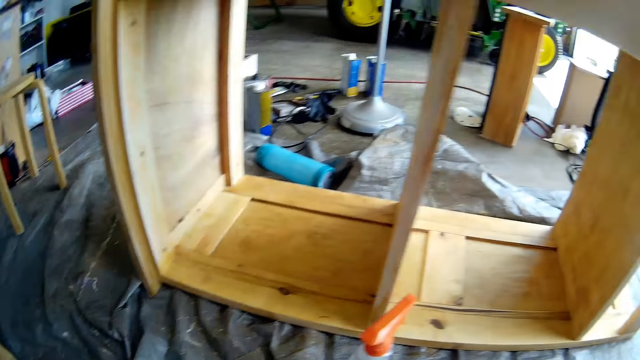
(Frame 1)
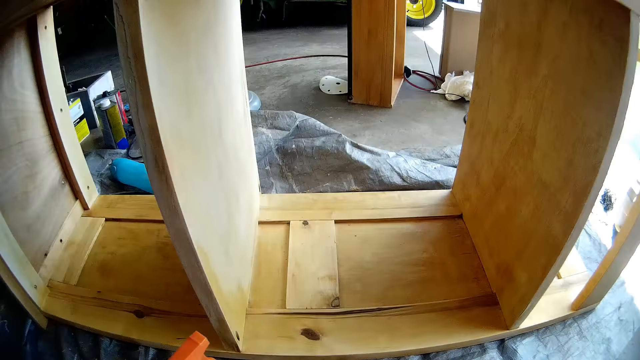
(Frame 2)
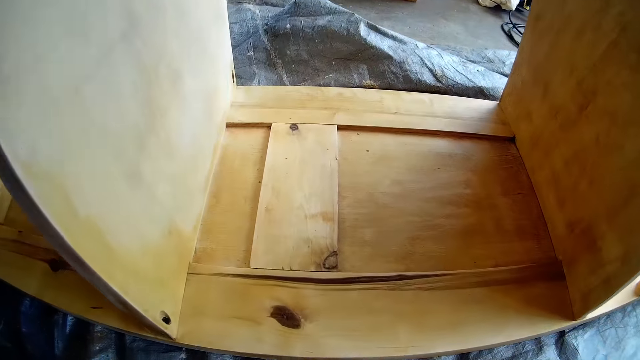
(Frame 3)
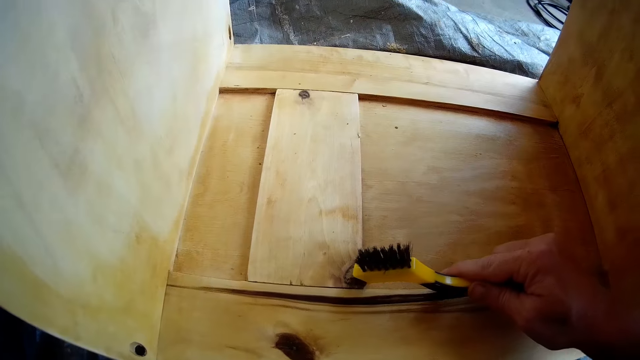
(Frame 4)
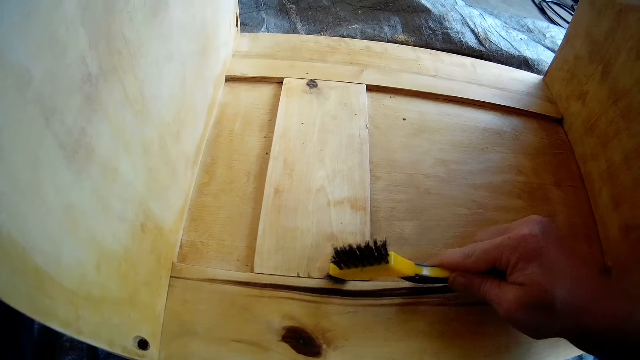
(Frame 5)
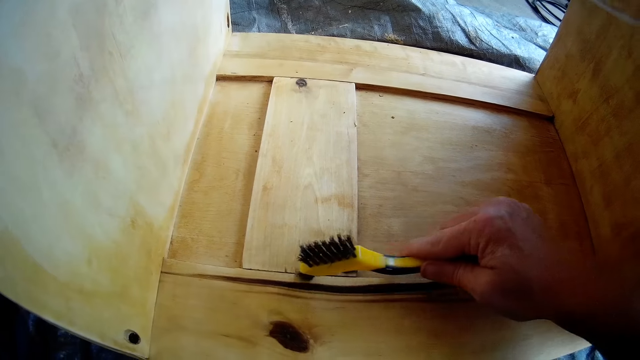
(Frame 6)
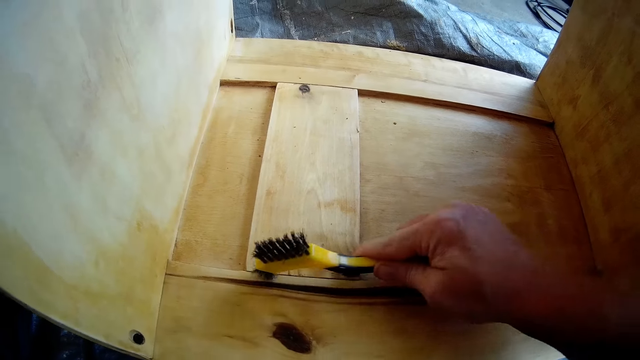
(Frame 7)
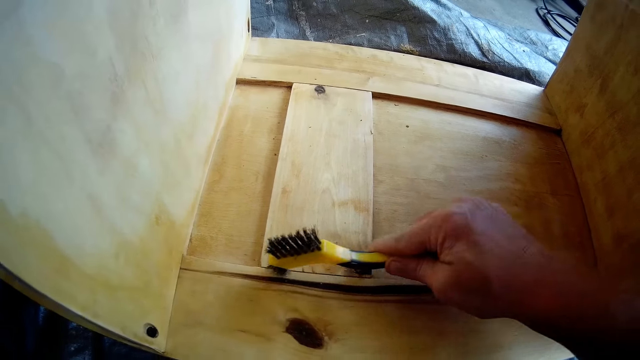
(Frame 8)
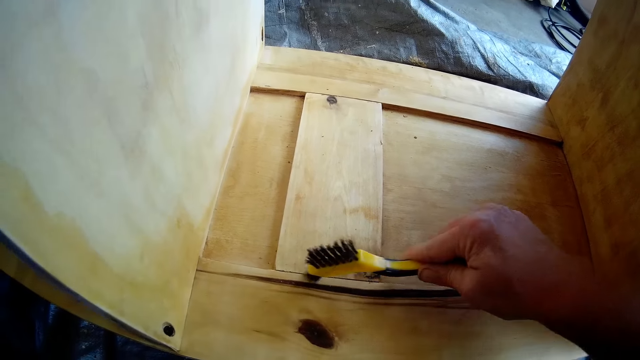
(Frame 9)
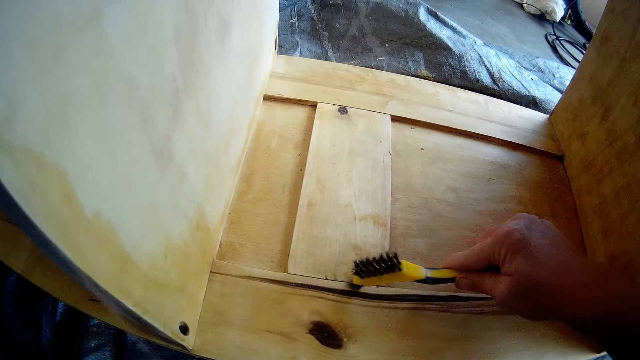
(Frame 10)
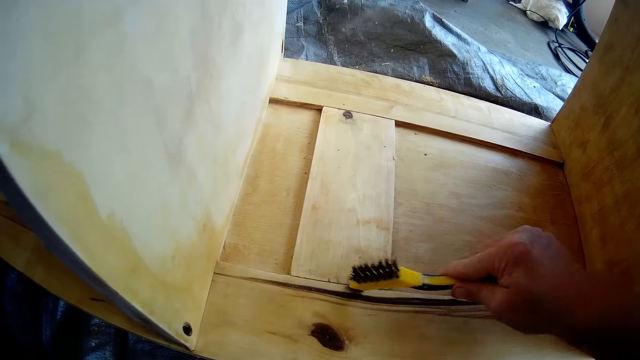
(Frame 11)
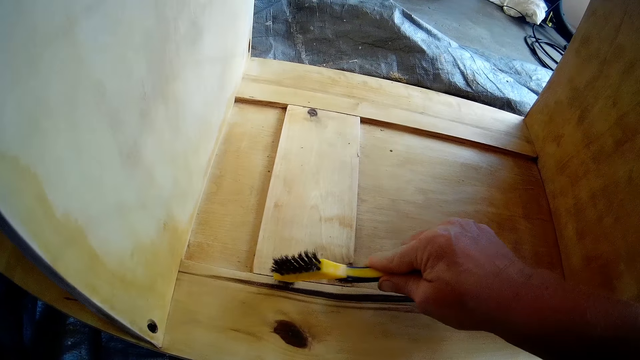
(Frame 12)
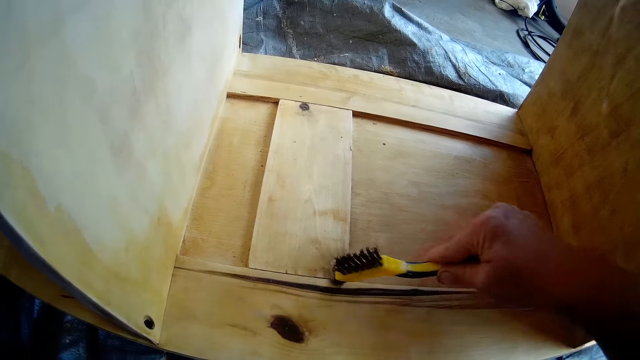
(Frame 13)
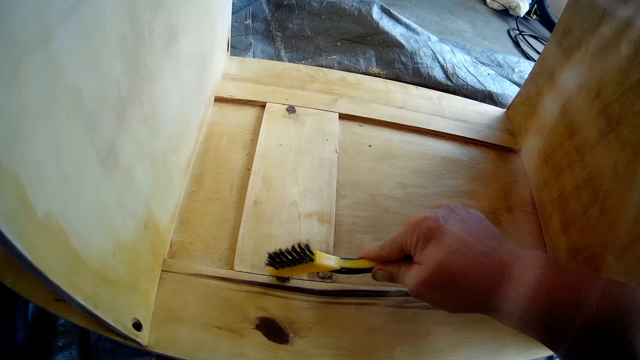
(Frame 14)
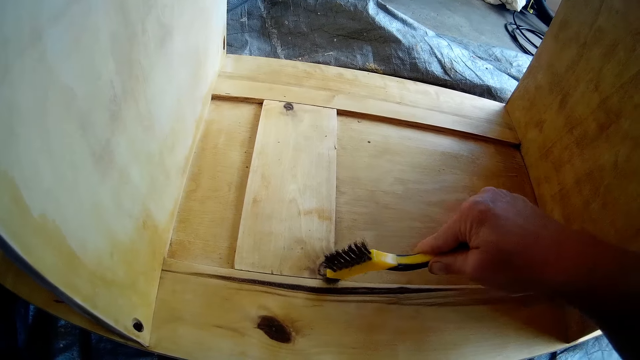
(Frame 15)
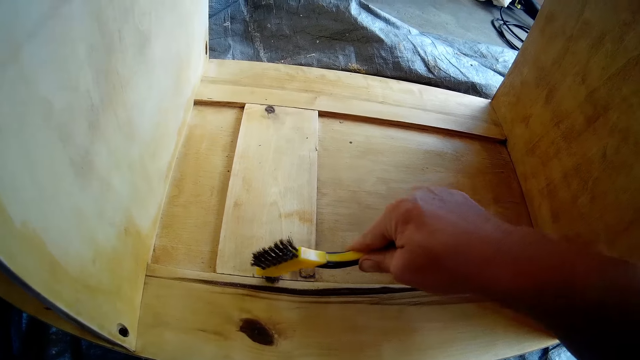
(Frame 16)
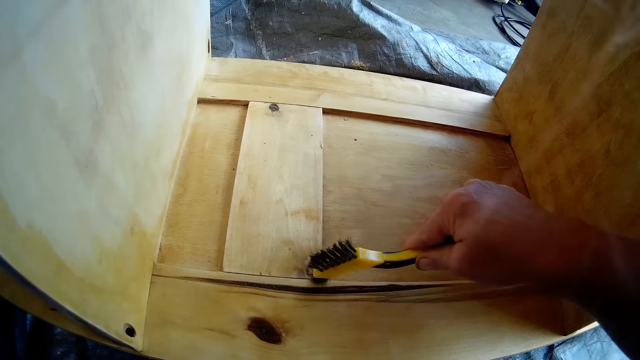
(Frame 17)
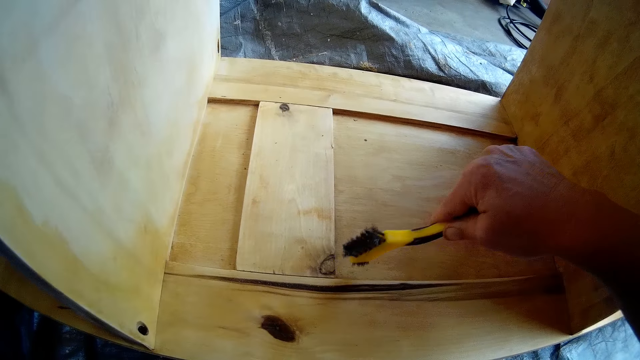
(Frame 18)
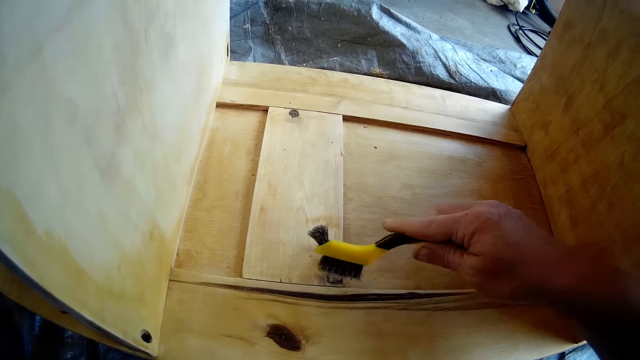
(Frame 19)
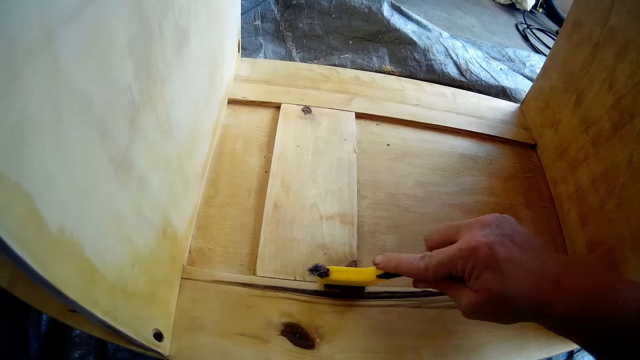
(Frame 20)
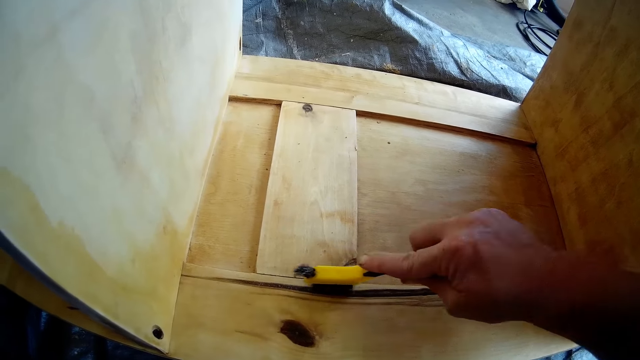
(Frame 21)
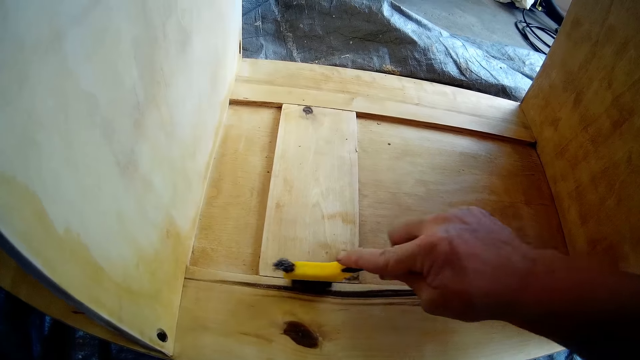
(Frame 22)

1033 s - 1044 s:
The camera wearer drops the scraper on the floor with his right hand. He brushes the shelf with a brush in his right hand.

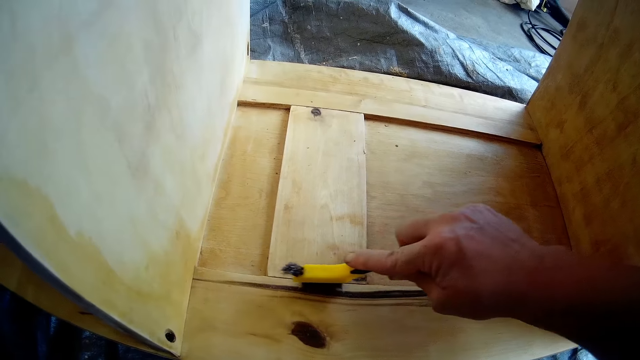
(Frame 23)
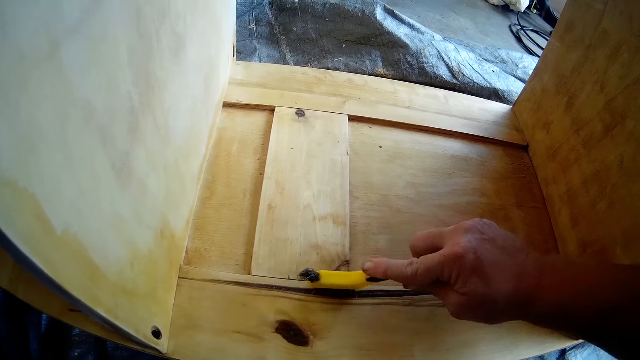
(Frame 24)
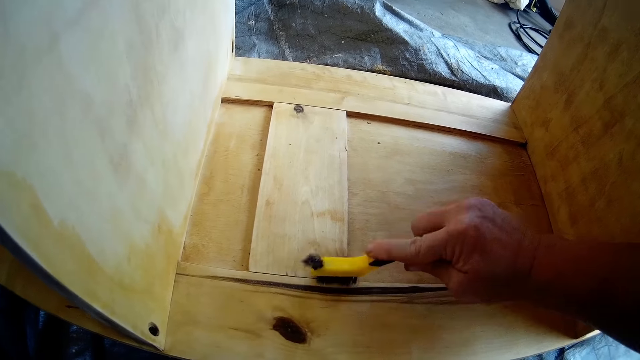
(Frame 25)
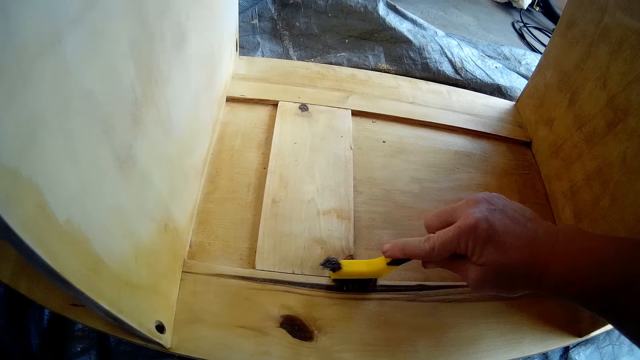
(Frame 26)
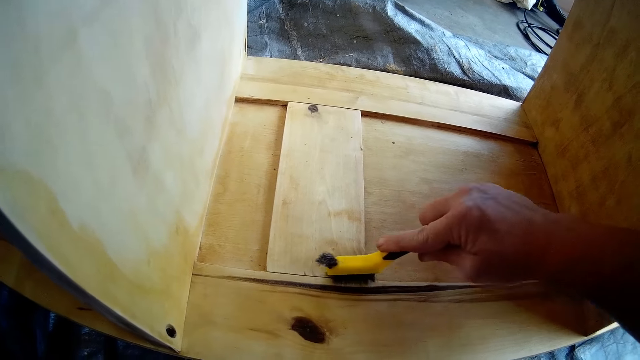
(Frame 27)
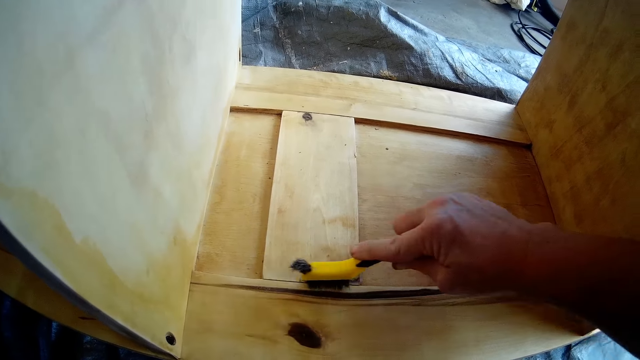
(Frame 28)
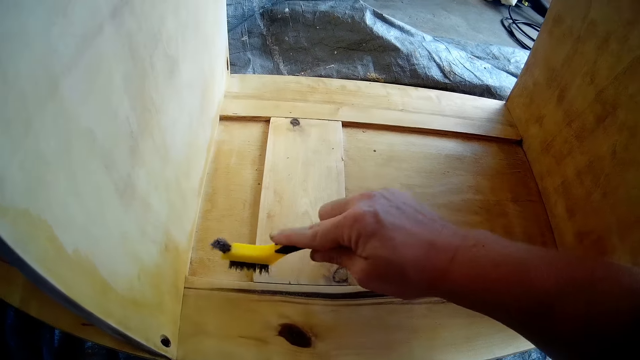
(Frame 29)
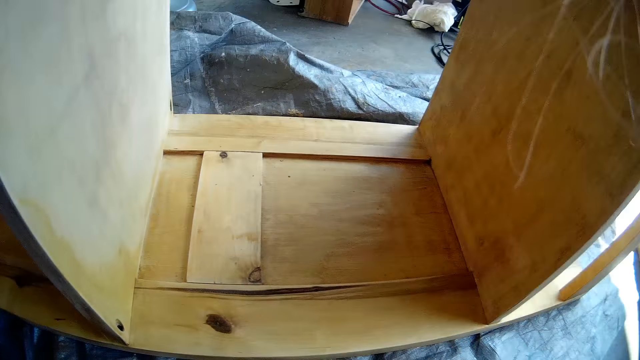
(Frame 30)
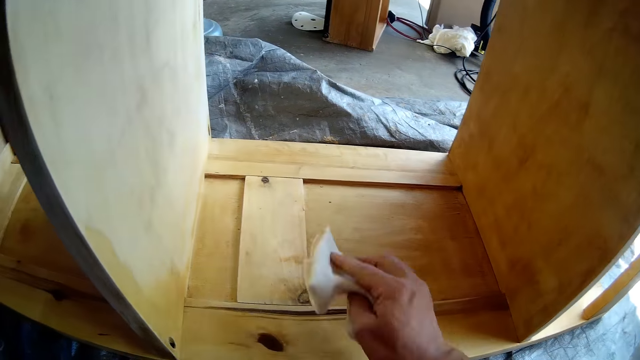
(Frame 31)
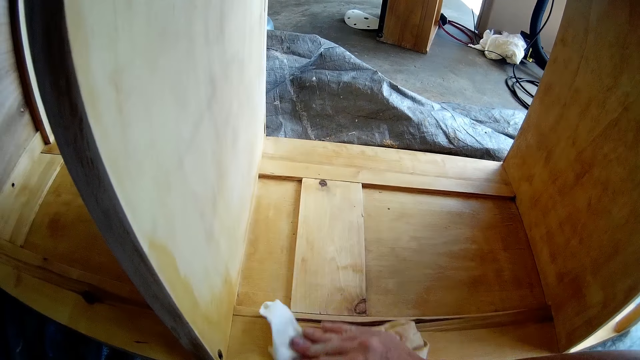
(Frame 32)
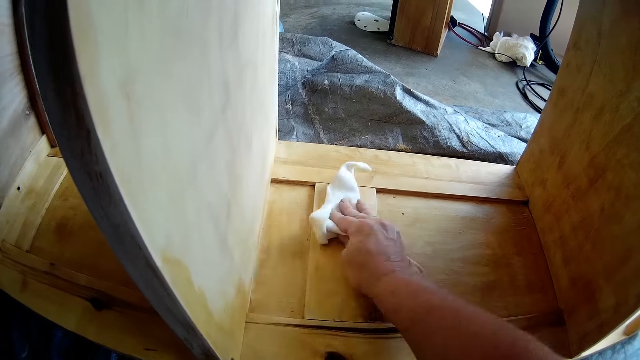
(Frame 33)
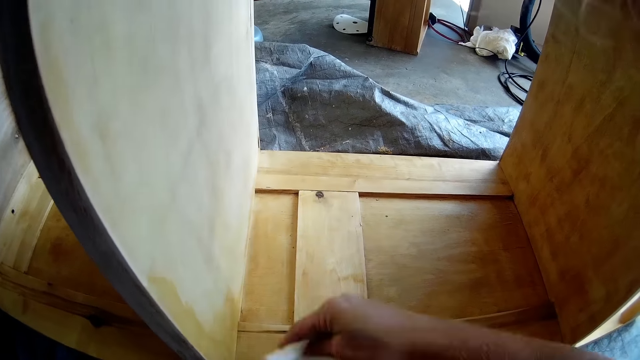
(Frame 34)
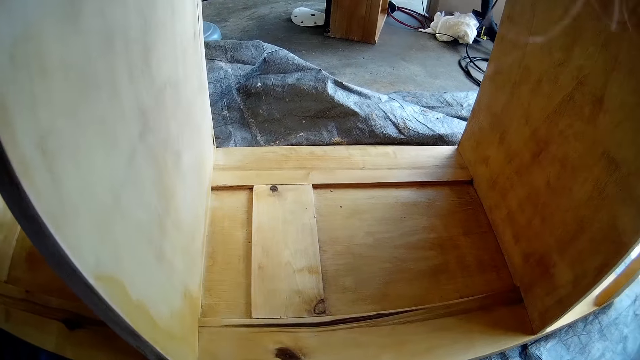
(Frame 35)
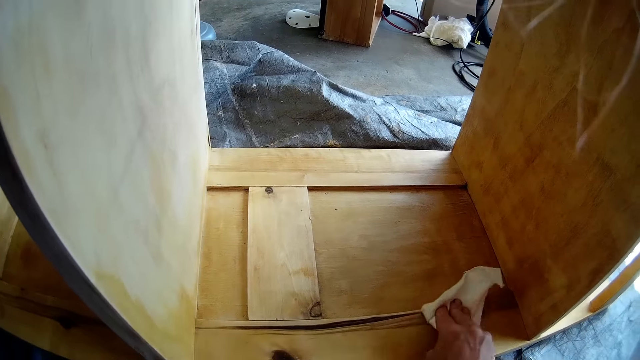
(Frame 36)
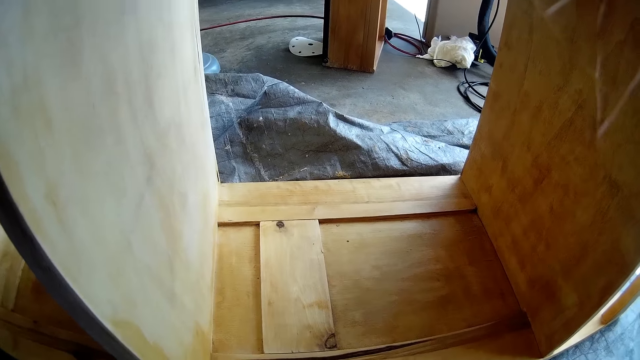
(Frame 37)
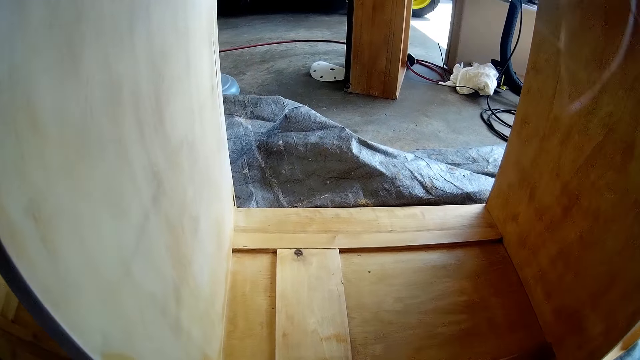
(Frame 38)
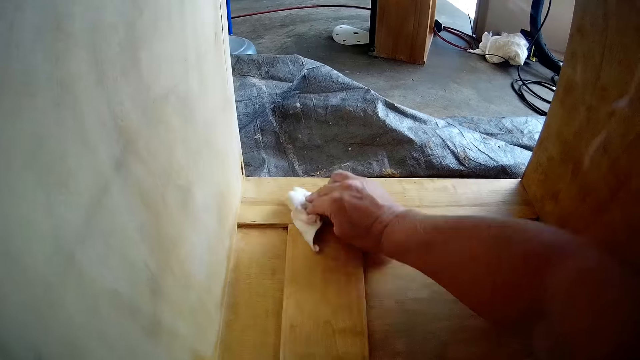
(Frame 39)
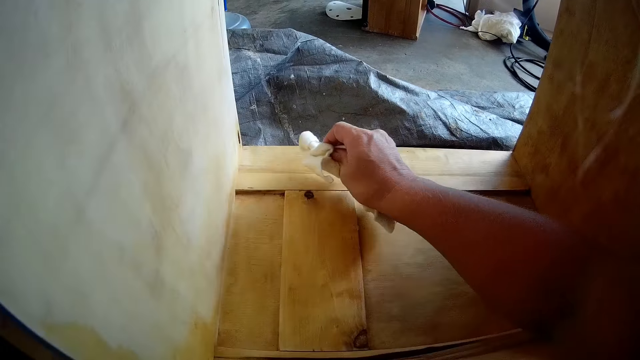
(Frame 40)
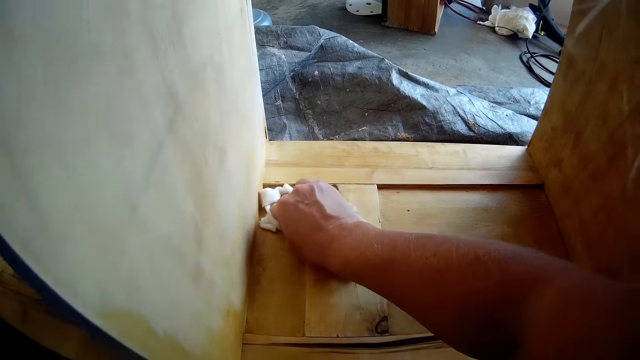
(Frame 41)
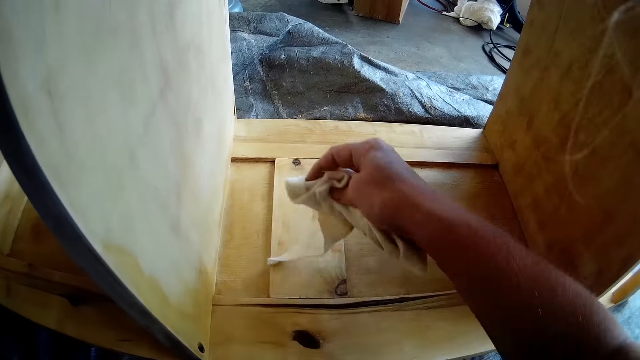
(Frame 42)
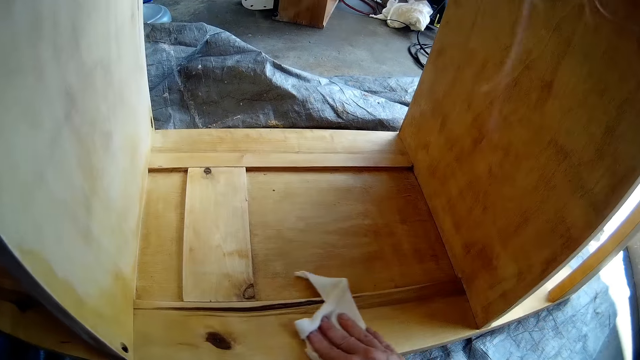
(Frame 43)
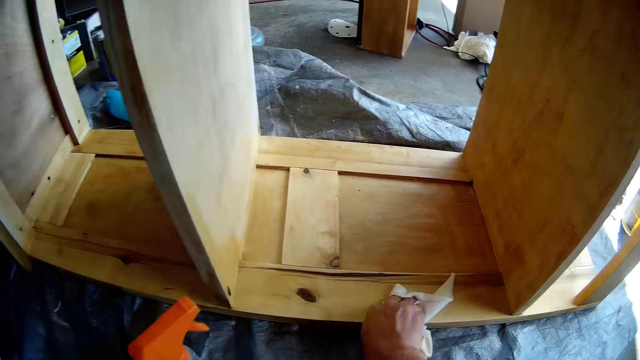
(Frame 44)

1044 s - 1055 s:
The camera wearer cleans the shelf with the hand towel in his right hand.
